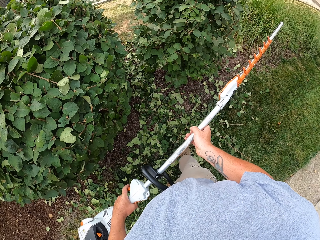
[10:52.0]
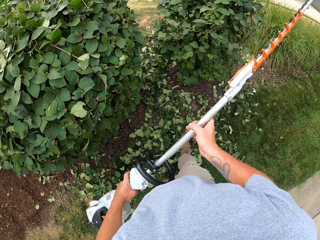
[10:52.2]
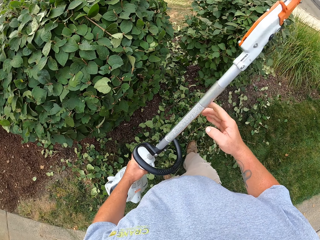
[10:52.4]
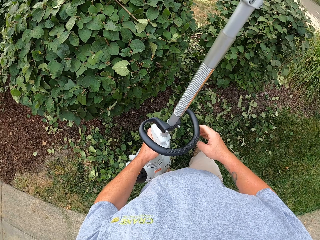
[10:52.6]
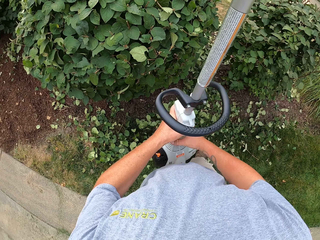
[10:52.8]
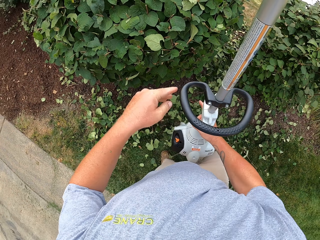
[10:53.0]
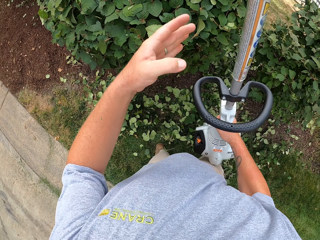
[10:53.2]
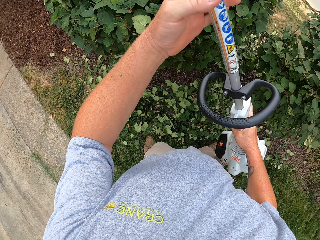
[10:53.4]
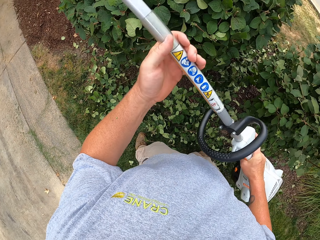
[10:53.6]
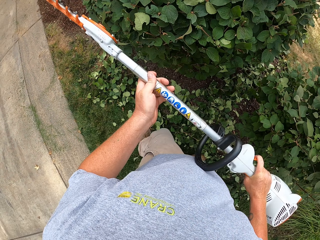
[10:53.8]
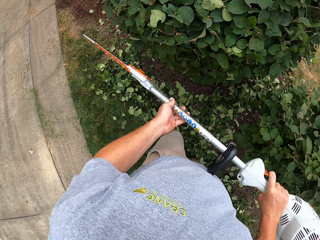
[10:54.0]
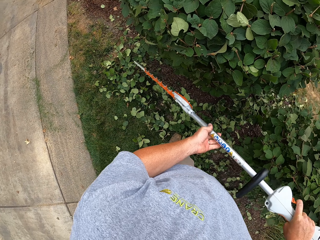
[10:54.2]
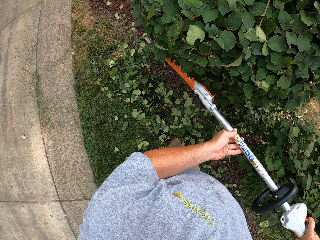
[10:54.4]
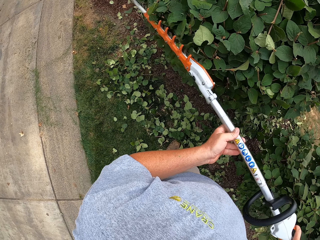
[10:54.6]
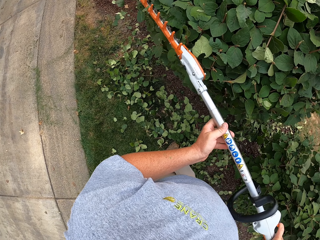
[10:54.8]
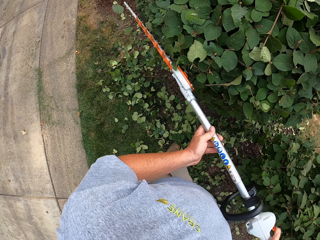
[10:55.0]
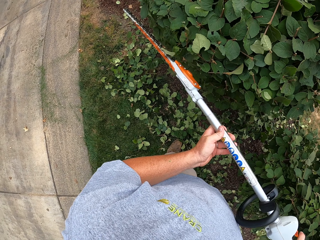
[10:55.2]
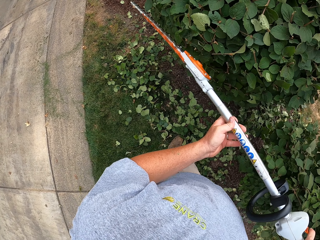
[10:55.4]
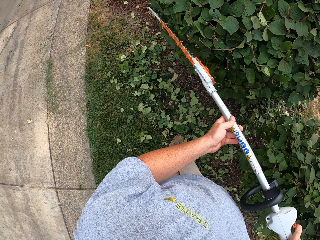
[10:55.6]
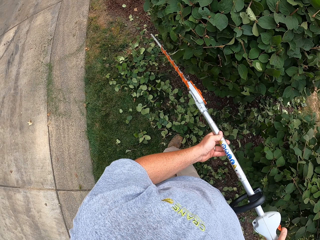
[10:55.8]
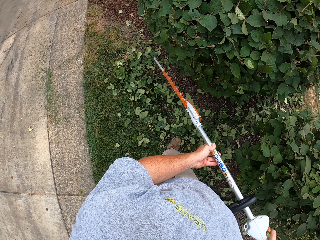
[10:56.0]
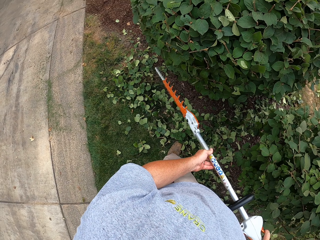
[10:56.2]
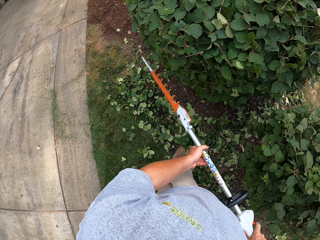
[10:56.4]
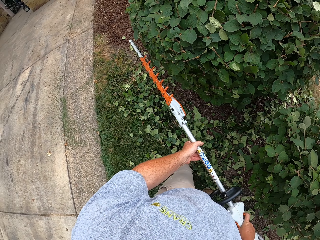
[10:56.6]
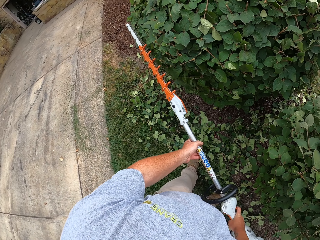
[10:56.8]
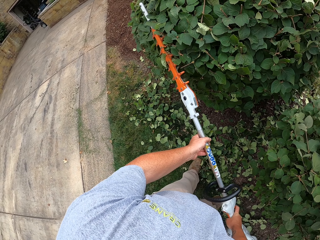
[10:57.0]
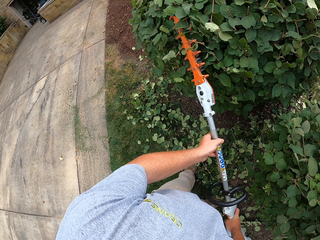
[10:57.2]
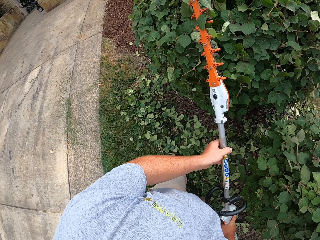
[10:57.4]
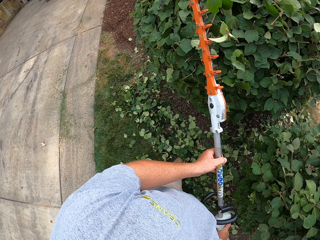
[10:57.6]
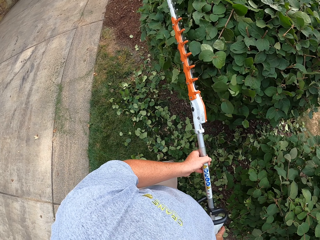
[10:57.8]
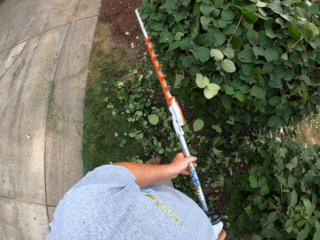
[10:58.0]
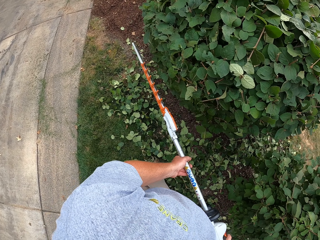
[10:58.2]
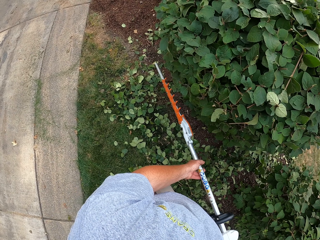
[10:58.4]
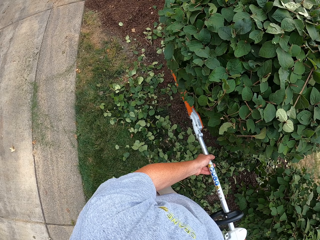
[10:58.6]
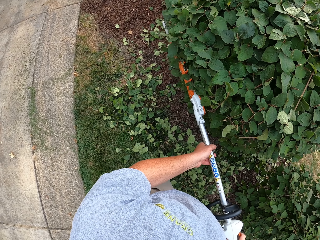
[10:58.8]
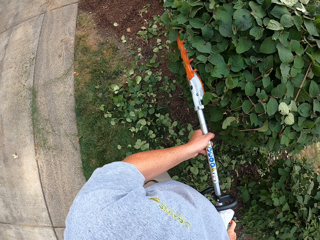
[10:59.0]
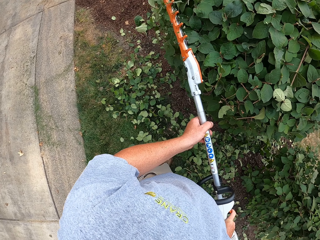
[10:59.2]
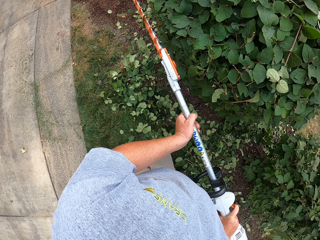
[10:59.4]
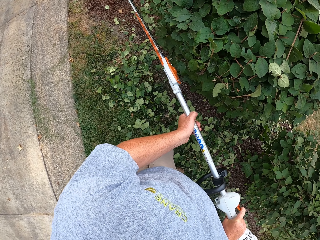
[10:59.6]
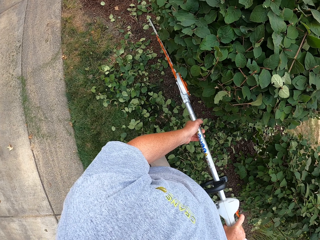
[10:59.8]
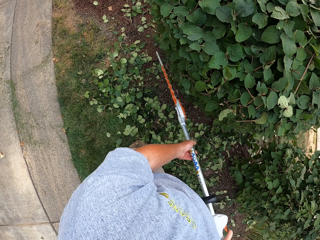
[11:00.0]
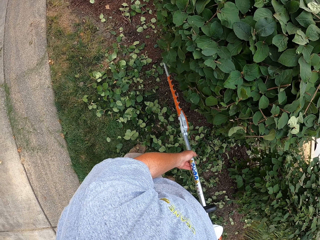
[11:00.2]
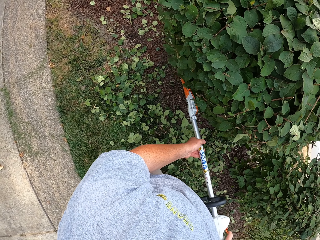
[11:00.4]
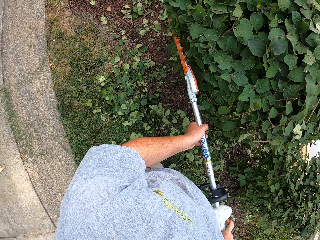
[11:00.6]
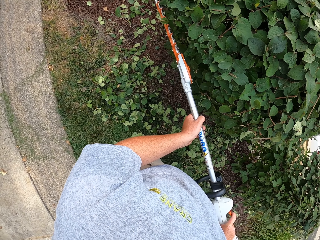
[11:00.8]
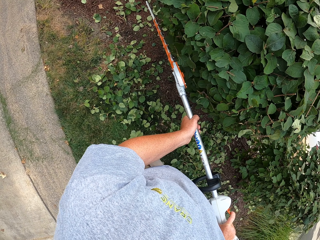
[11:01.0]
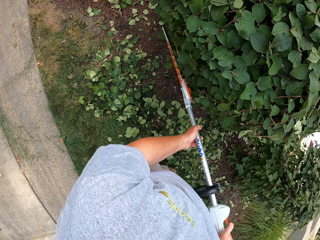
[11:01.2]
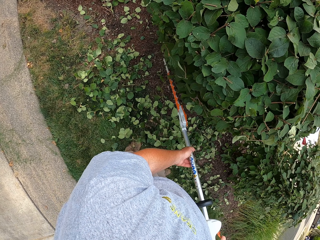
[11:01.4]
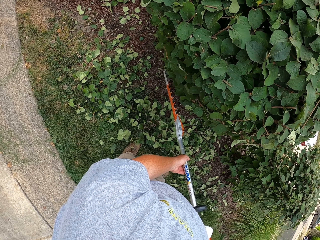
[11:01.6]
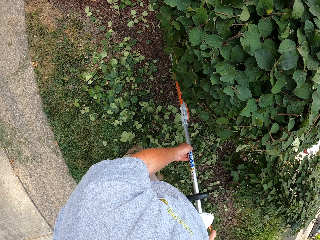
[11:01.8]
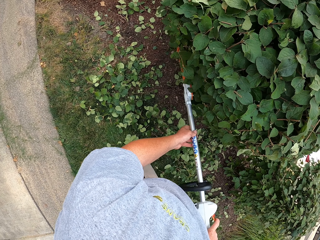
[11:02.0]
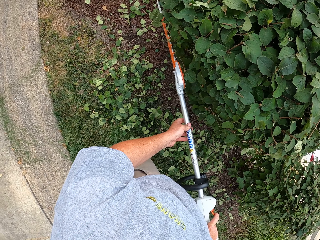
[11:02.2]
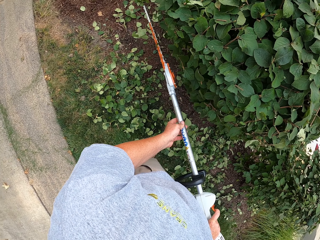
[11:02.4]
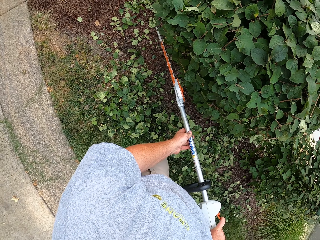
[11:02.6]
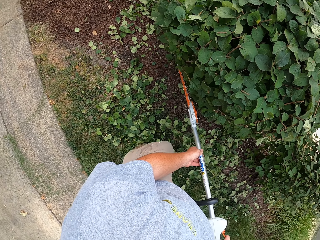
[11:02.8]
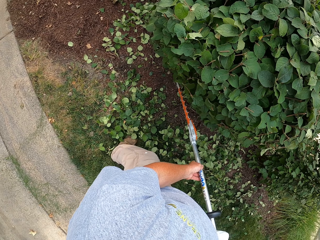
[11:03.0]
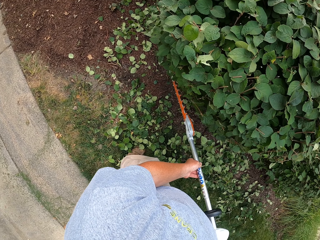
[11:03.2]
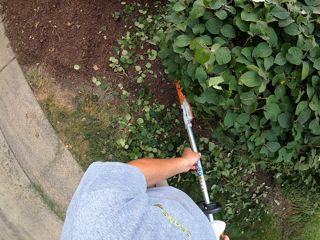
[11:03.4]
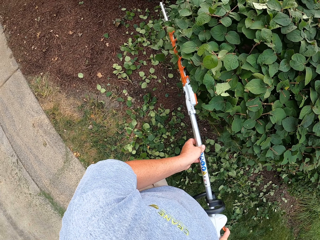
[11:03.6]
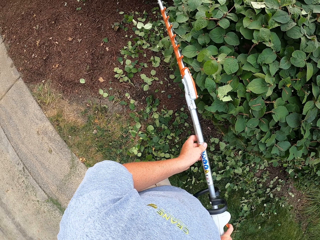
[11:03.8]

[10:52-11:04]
The camera wearer lifts the machine. They exchange the hedge trimmer to the right hand, hold the hedge trimmer with both hands and cut the hedge with the hedge trimmer.

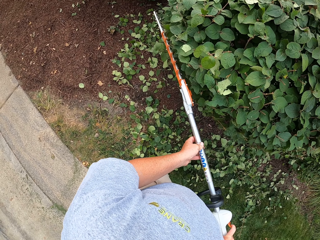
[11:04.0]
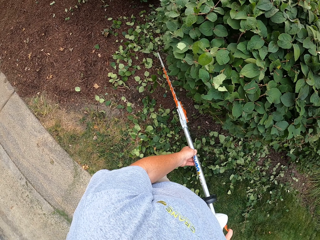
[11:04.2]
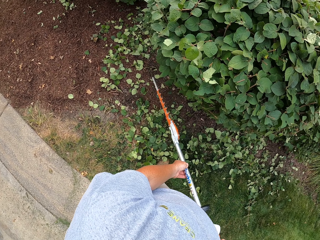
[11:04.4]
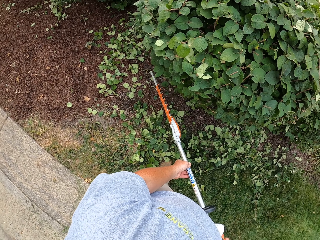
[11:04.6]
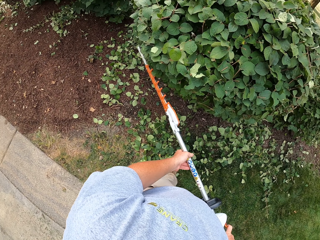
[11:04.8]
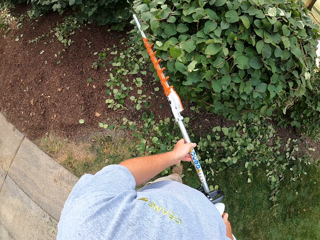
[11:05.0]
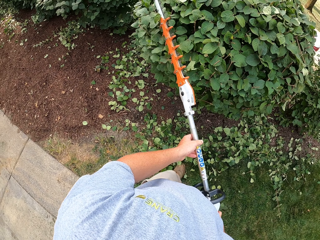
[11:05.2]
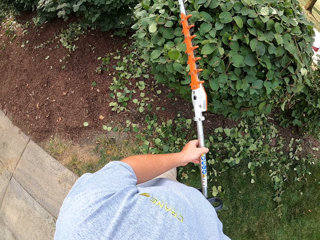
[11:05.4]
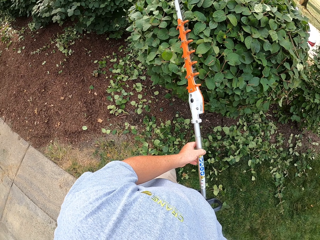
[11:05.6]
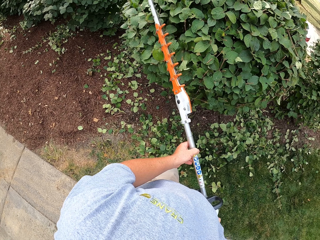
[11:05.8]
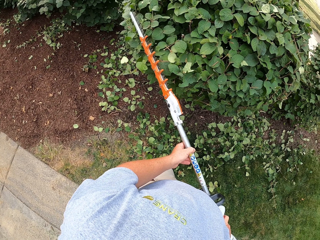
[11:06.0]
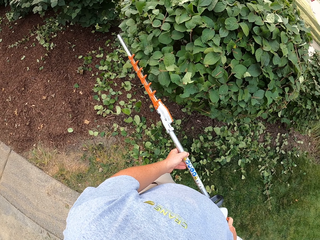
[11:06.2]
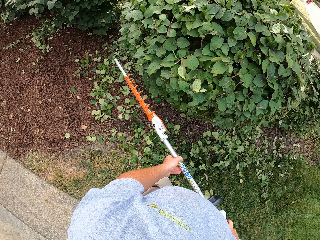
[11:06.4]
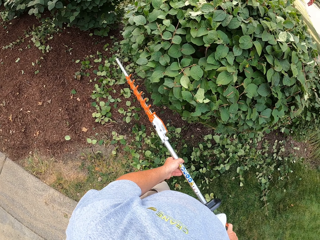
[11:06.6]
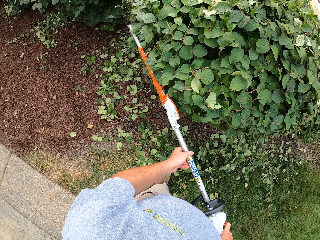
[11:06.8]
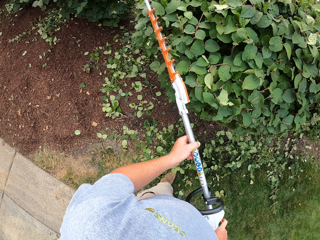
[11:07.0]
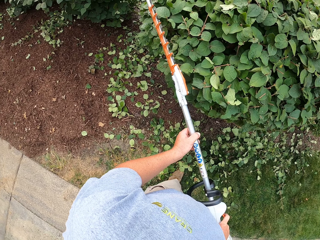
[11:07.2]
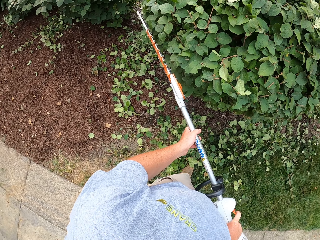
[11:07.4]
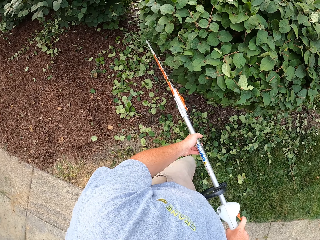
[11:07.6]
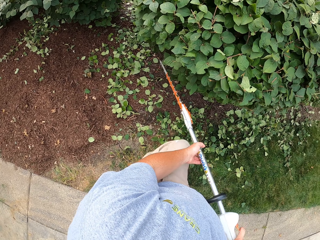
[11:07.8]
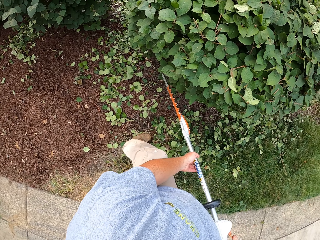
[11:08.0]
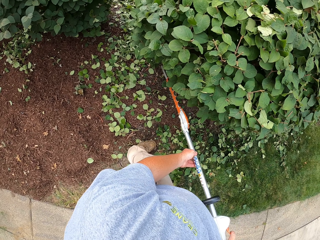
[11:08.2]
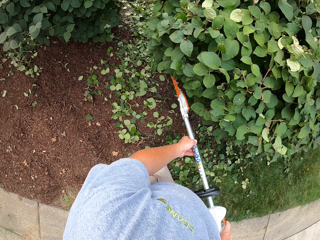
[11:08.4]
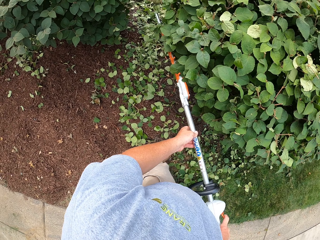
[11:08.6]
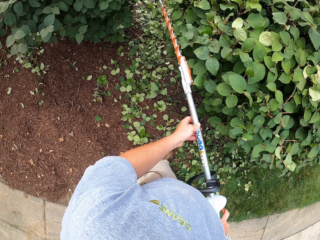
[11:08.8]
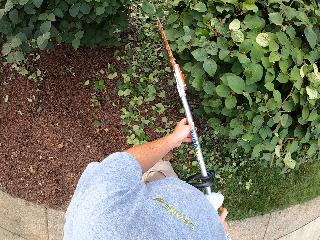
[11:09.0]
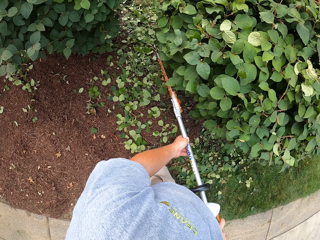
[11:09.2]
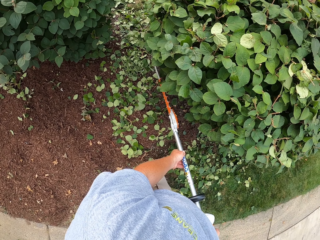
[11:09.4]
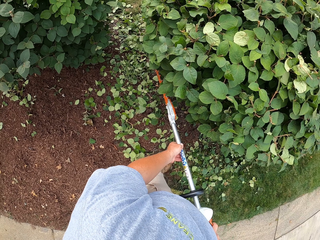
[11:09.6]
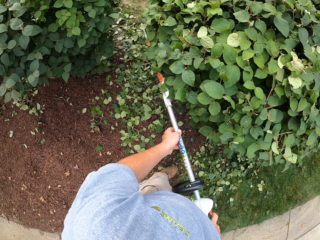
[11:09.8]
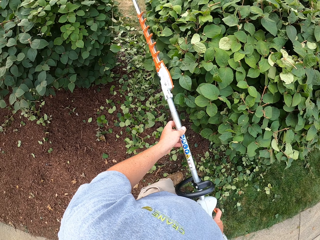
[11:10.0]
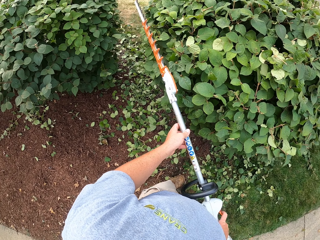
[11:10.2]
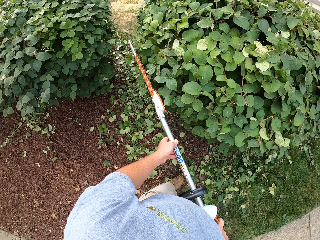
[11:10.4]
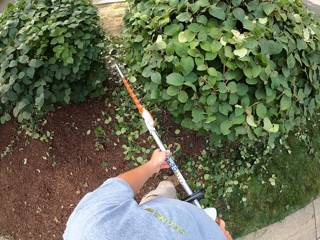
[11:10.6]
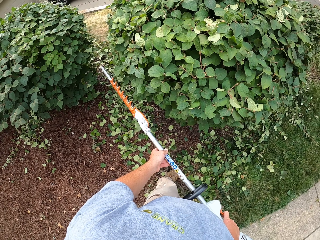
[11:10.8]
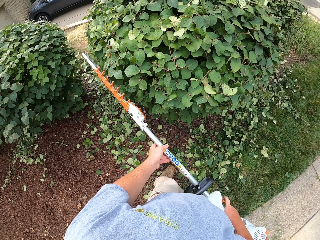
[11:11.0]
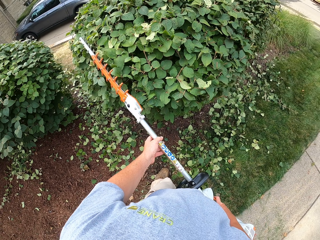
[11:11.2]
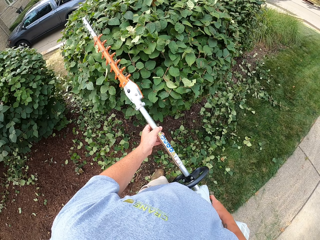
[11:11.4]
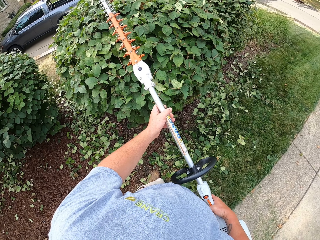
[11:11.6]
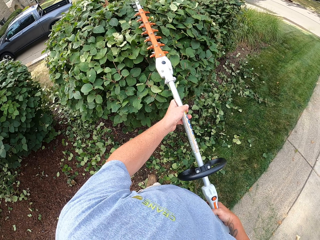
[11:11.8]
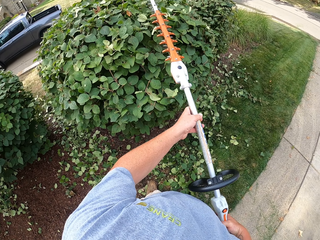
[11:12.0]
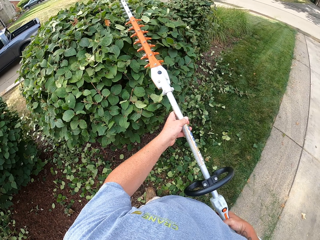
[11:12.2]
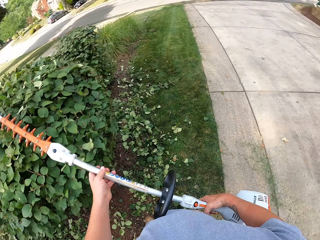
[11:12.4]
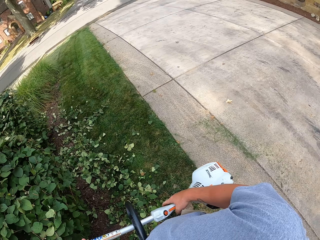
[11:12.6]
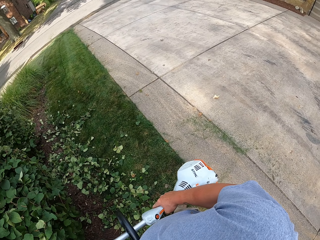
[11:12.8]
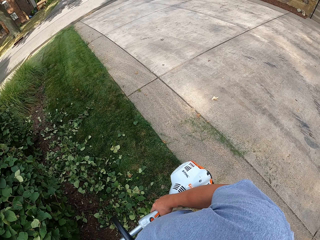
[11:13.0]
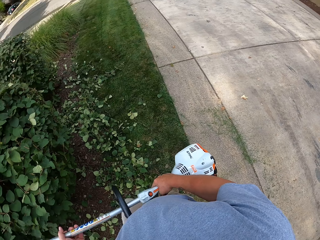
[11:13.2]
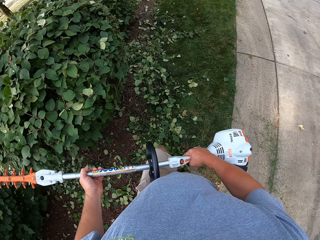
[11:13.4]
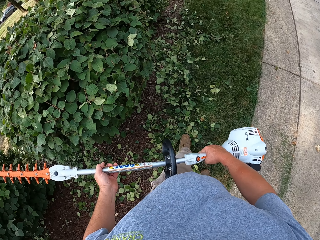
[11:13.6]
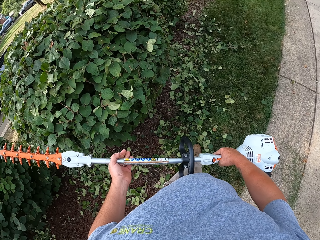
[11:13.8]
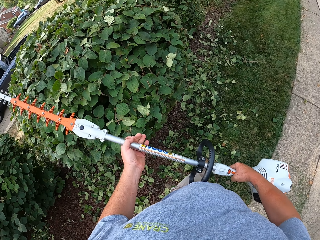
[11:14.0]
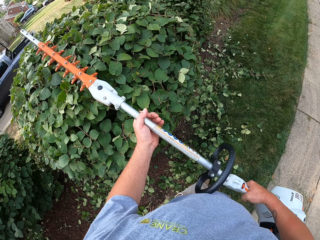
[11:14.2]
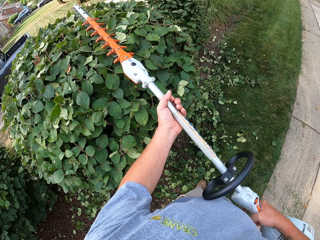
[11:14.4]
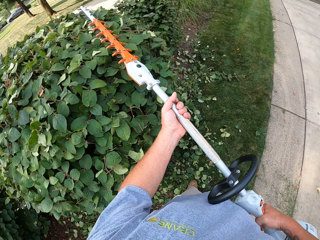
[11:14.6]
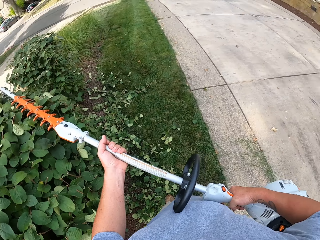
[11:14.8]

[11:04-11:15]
The camera wearer looks aside.
